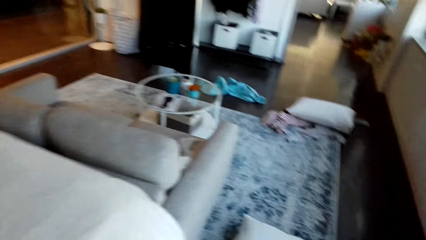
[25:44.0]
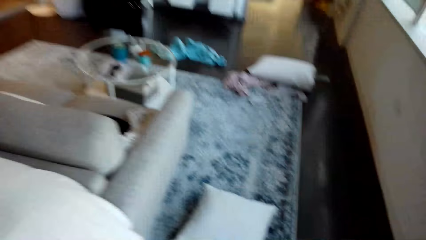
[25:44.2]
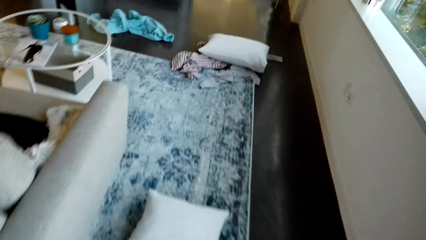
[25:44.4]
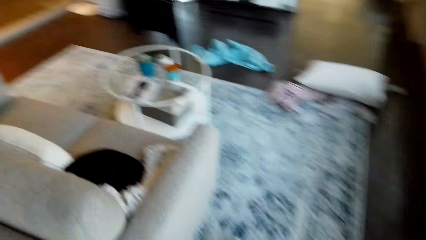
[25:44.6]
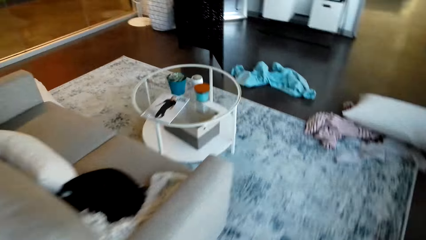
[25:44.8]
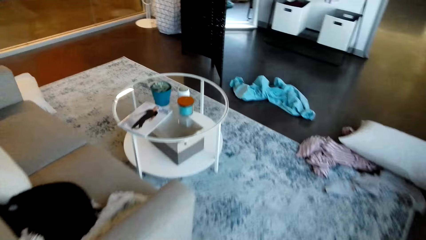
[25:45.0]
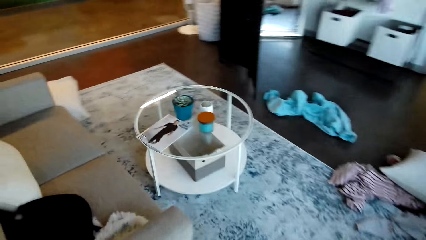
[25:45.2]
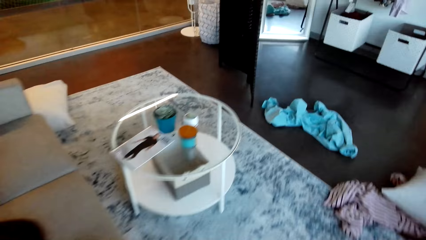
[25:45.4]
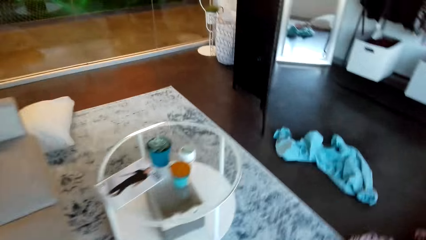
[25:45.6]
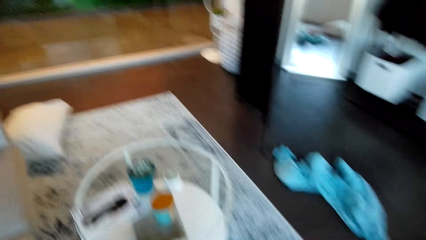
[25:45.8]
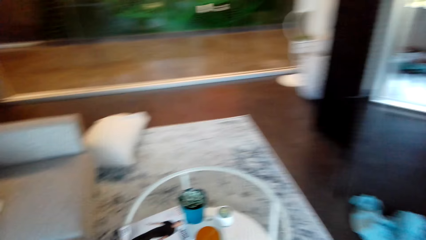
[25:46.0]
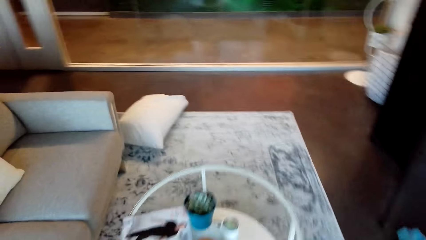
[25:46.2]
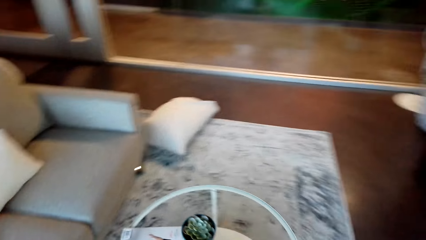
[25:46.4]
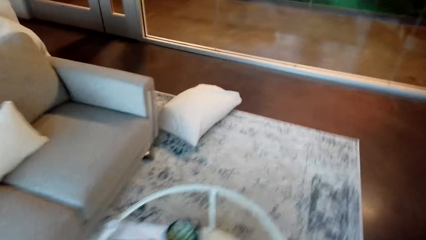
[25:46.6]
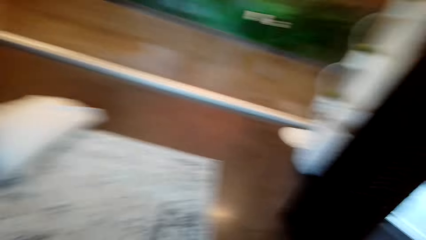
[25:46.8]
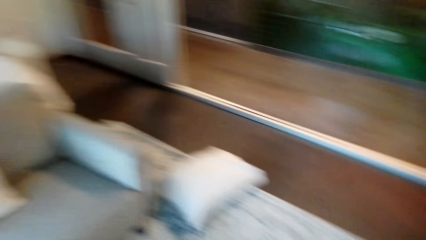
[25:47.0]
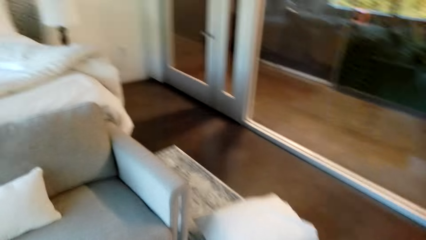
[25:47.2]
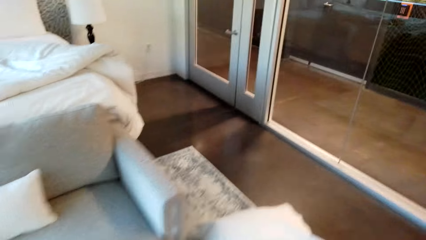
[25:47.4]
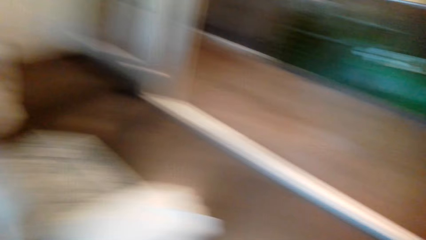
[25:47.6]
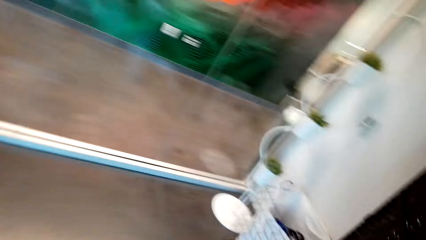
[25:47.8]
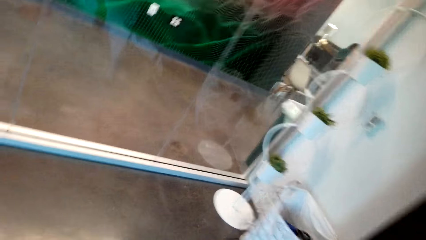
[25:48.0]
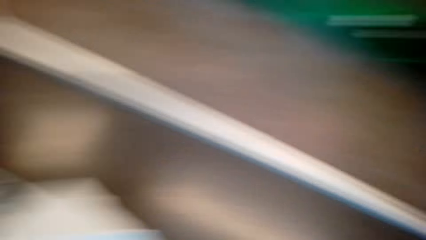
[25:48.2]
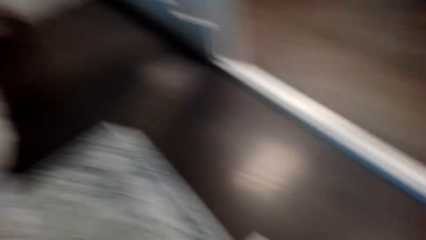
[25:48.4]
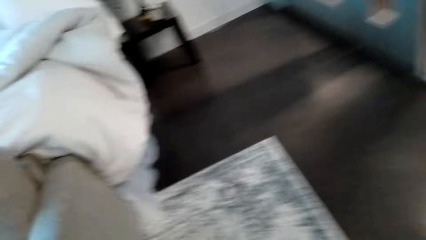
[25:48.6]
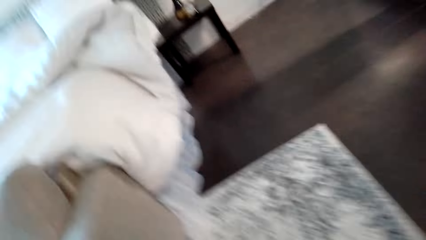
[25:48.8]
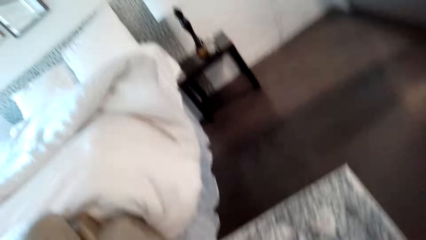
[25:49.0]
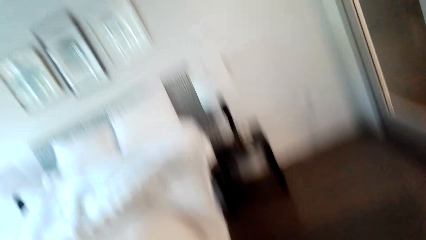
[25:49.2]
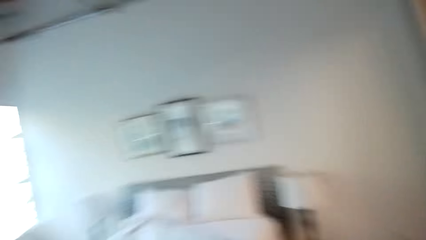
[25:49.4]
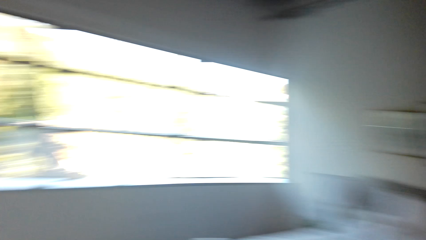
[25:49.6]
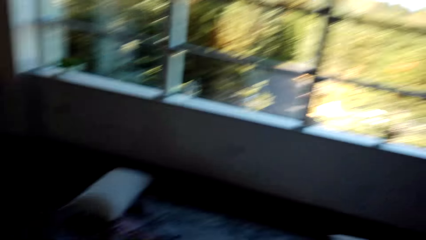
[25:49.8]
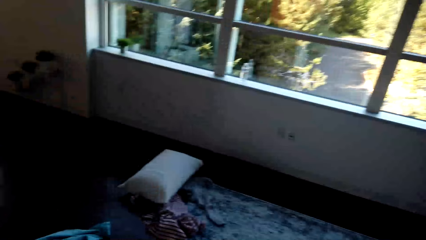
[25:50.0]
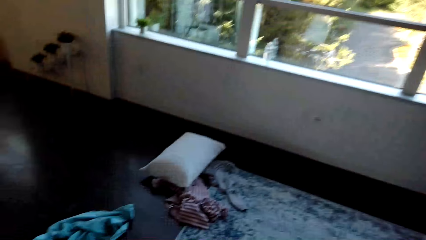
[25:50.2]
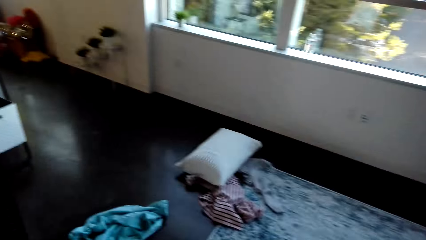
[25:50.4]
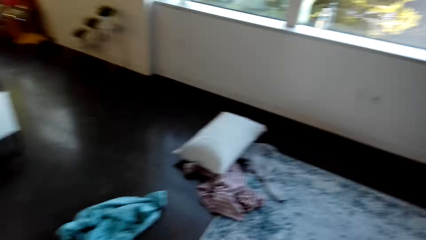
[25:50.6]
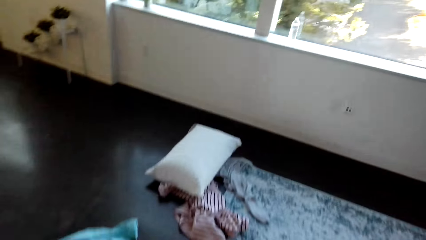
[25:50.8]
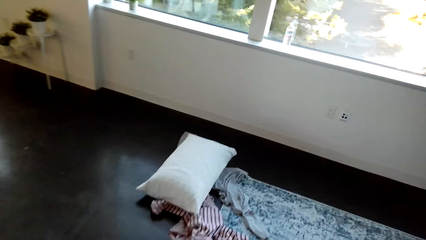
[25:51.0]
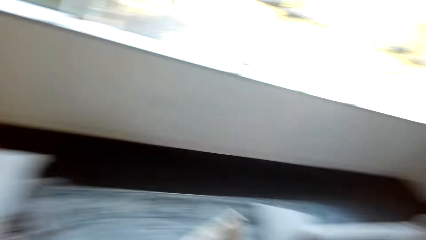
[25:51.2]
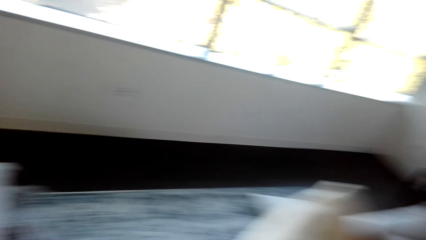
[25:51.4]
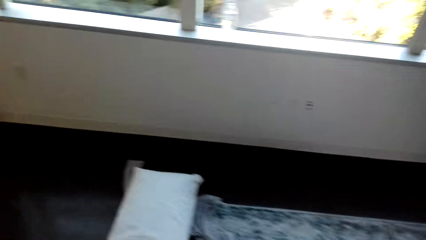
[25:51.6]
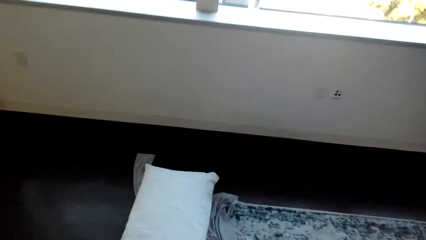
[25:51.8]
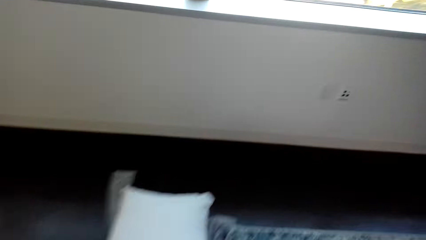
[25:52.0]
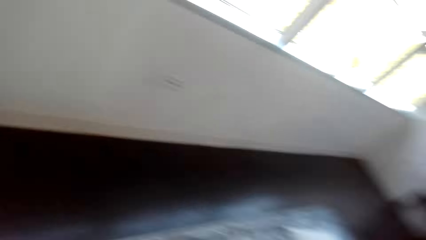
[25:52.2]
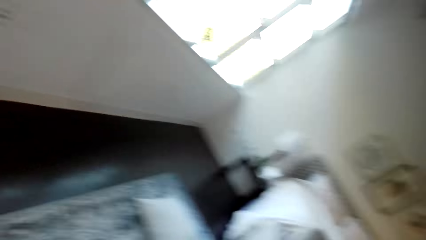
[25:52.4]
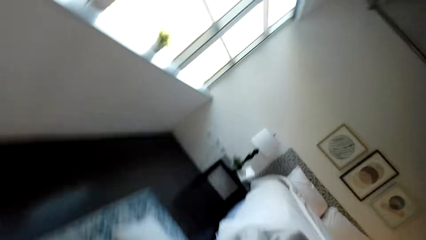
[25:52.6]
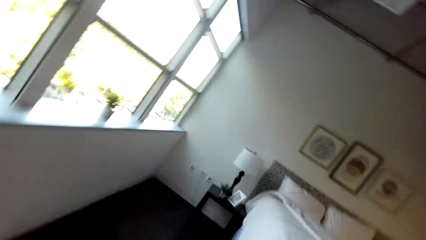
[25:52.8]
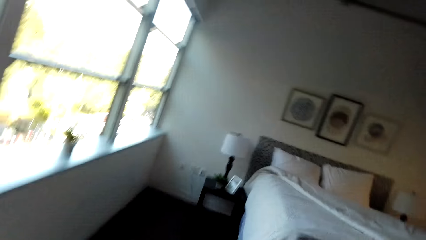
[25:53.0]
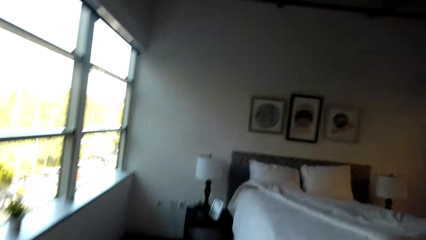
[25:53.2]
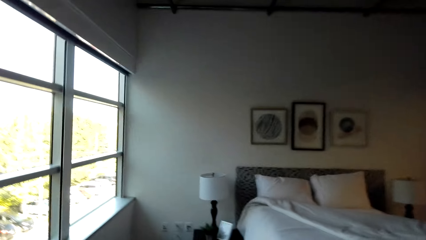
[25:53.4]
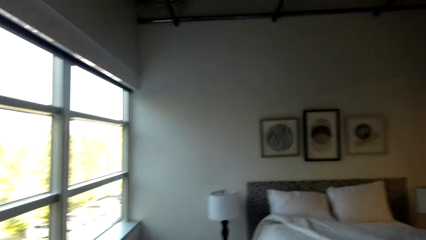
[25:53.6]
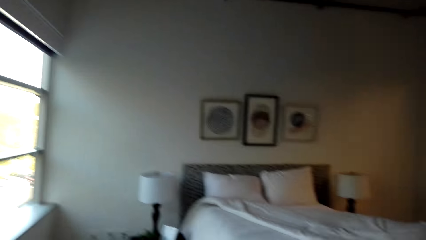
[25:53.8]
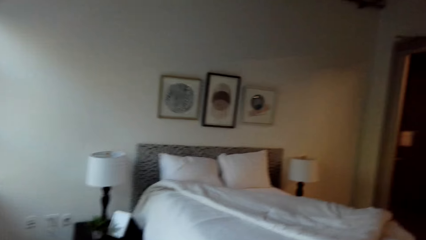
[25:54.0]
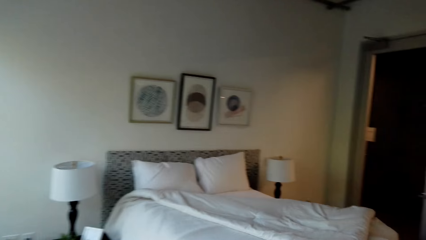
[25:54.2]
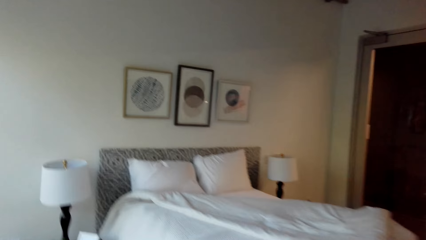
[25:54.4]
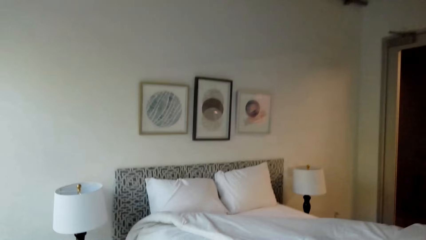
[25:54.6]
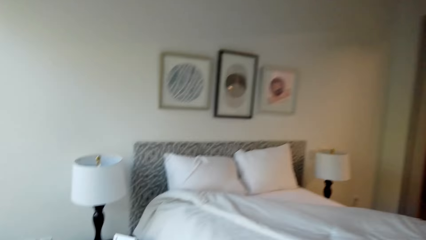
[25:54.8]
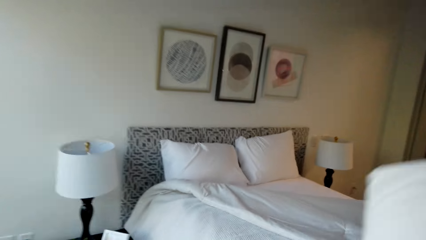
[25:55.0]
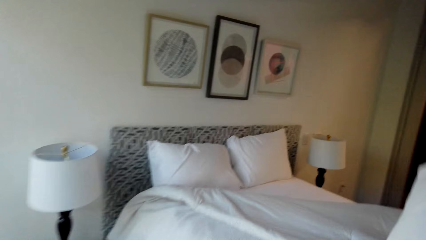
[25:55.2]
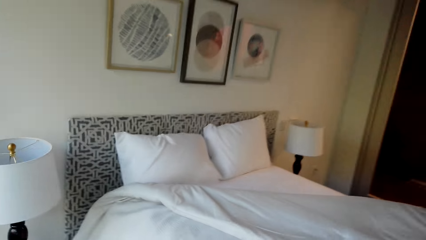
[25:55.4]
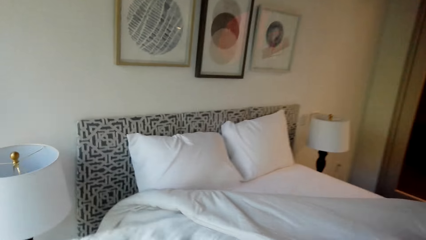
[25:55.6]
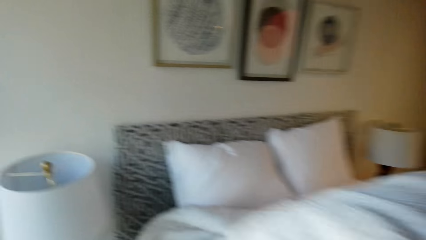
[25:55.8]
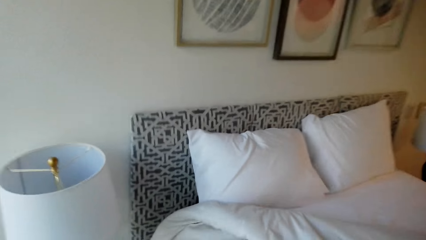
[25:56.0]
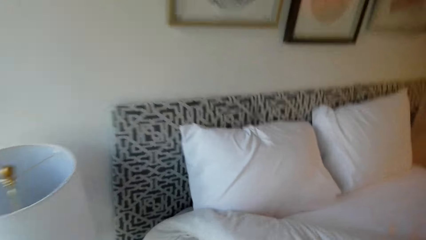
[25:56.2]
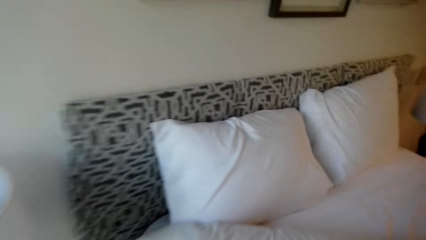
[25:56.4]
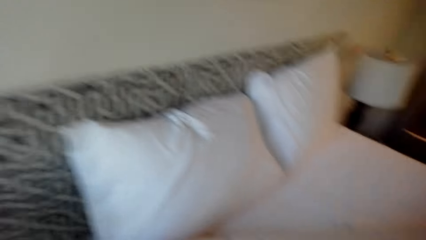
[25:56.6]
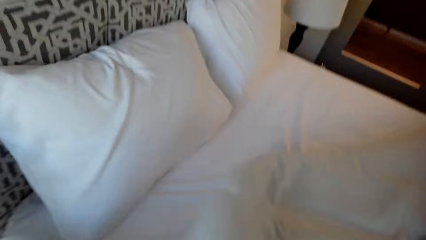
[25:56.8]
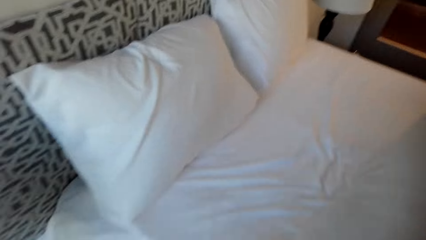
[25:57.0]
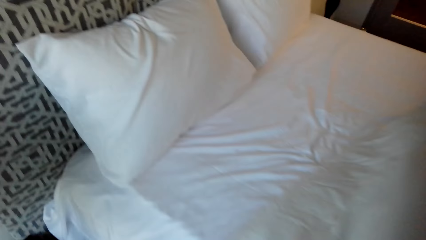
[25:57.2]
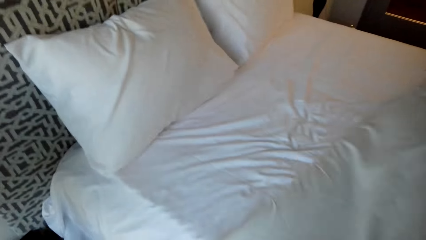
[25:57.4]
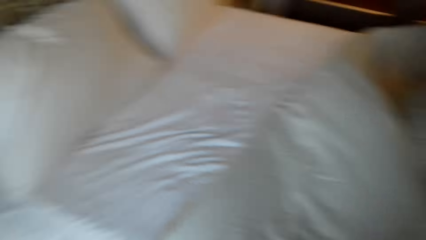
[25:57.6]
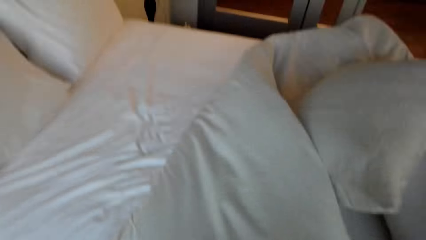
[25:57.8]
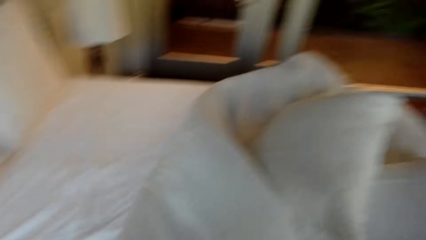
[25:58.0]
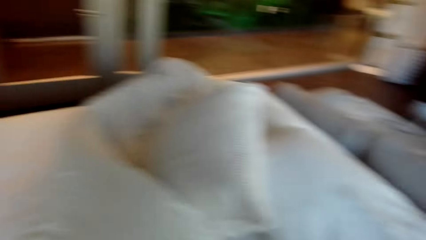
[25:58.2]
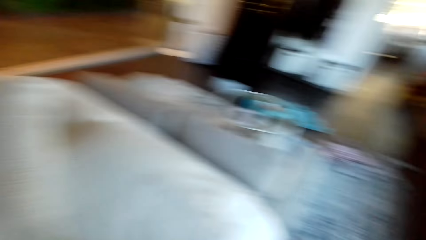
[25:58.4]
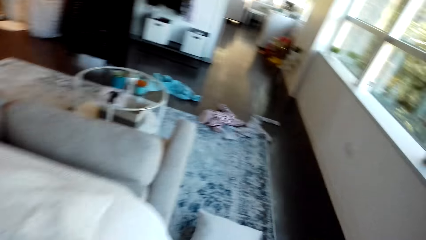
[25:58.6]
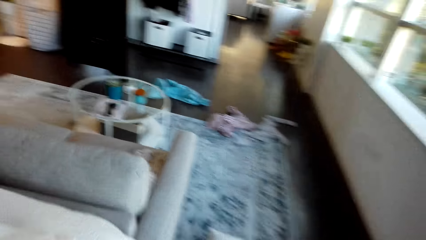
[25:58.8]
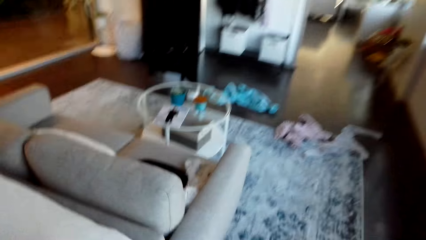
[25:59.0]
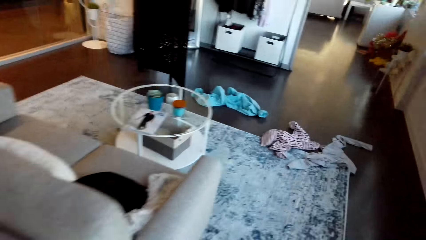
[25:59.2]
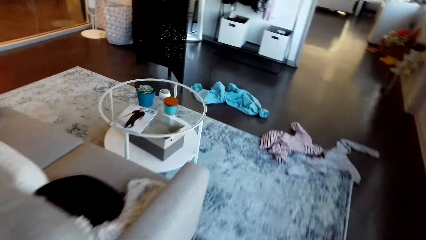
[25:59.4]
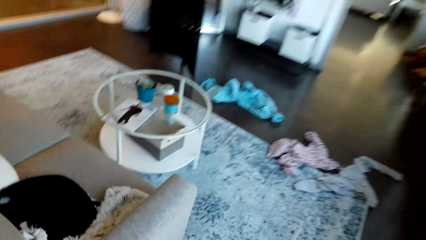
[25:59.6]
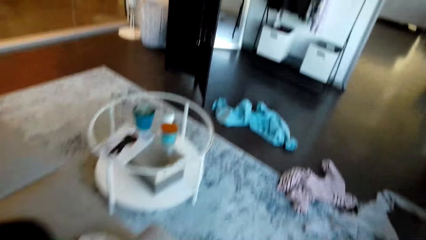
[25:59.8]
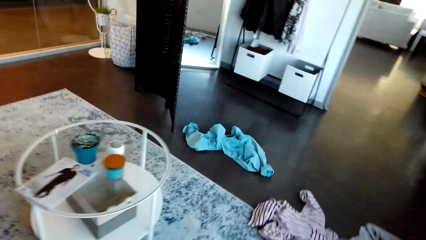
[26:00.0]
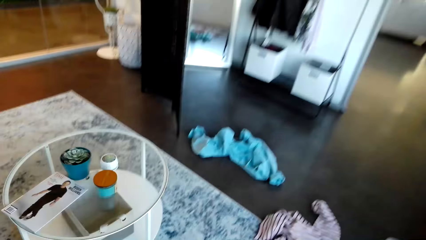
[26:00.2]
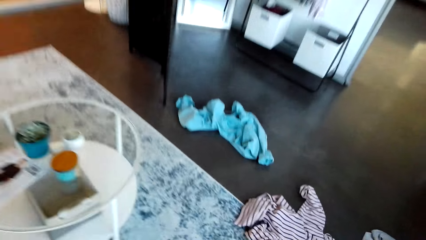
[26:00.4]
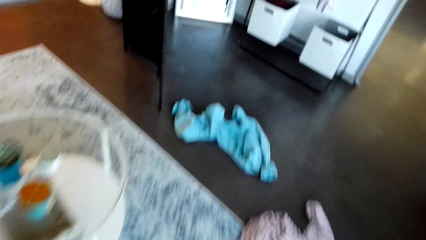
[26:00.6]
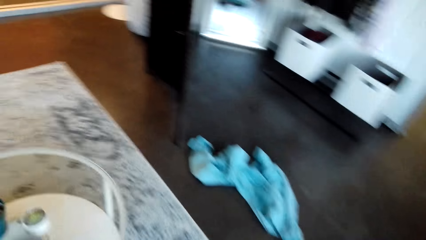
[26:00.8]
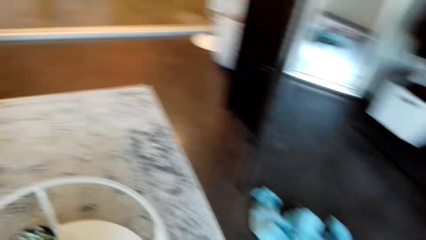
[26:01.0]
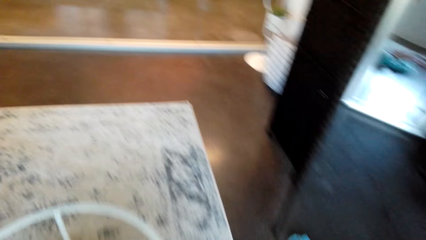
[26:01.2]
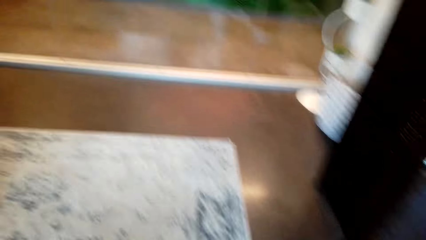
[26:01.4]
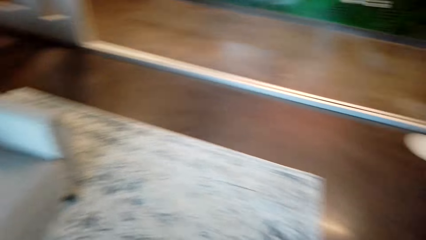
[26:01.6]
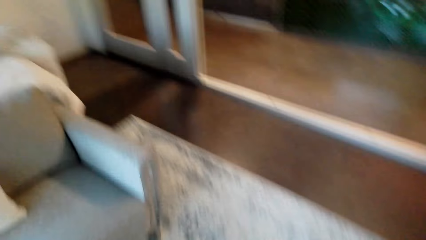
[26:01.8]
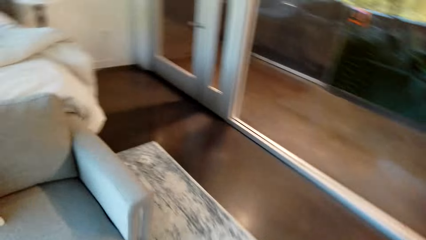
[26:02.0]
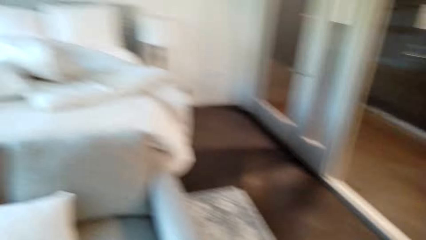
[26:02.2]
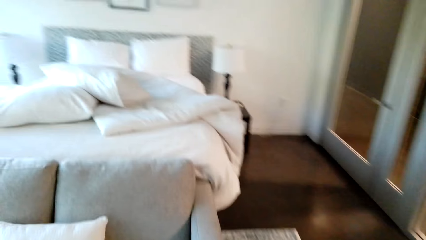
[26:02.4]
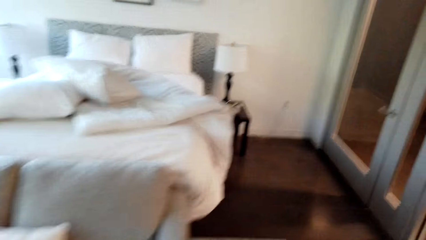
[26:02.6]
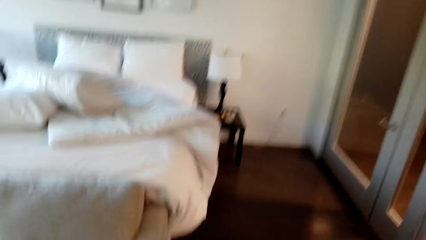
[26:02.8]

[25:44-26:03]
The camera wearer walks around the house. They touch the duvet. They walk around the house.
